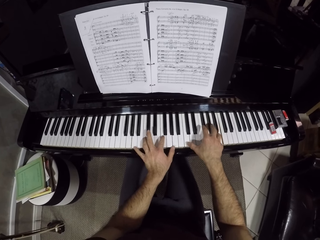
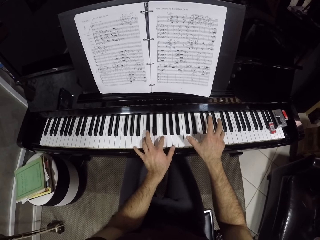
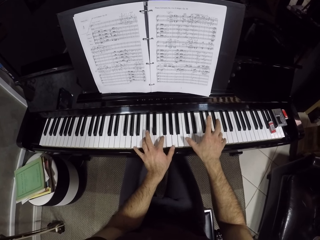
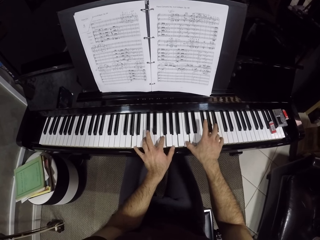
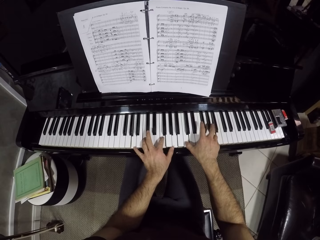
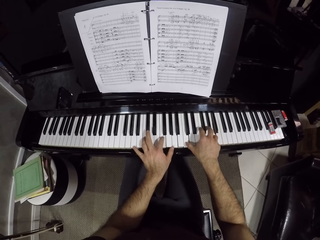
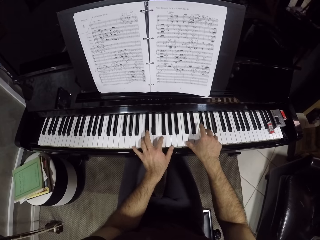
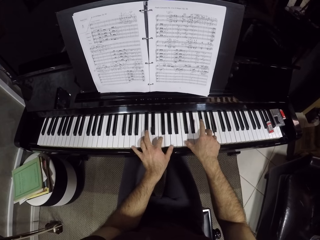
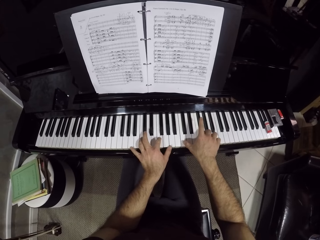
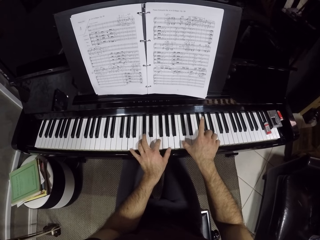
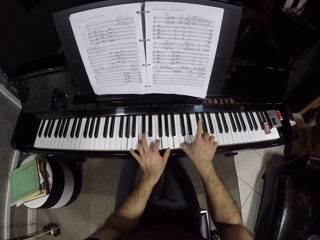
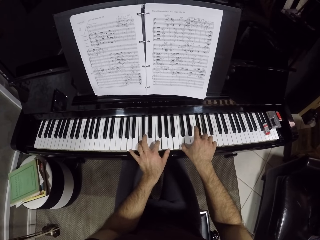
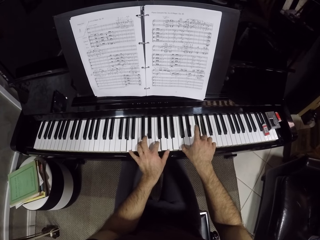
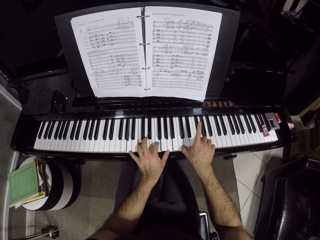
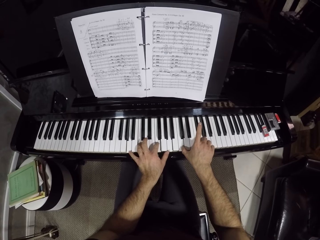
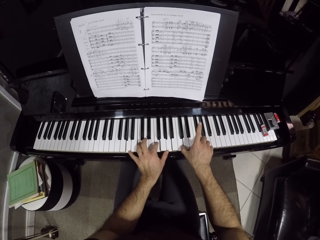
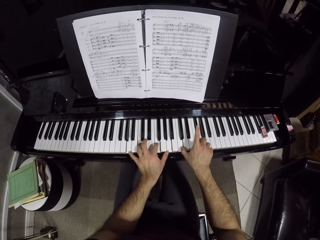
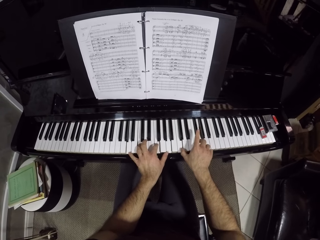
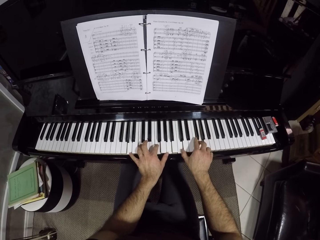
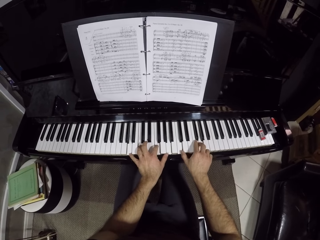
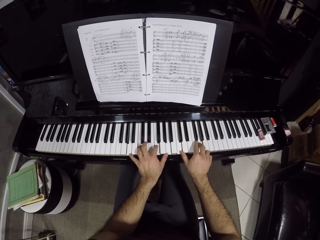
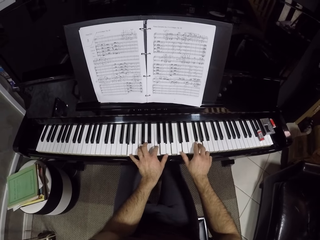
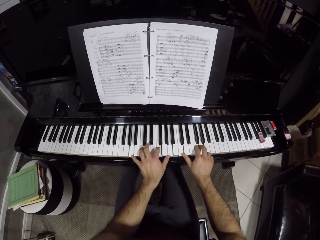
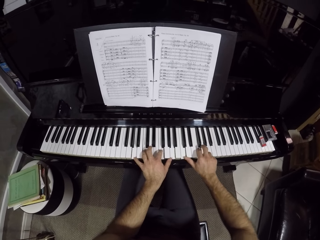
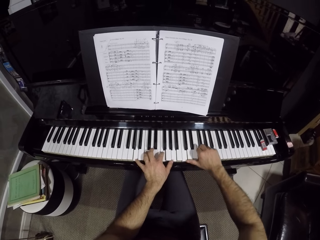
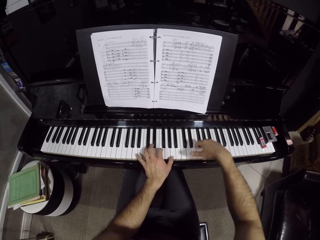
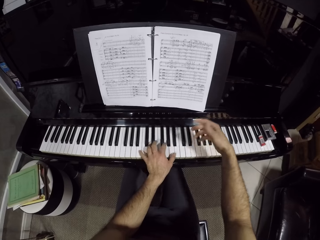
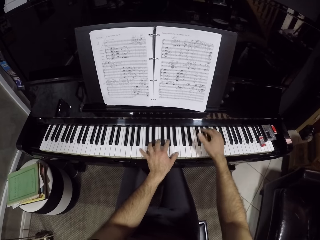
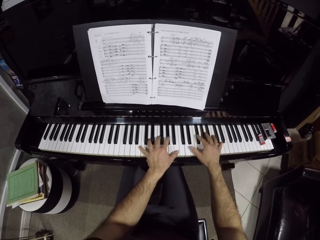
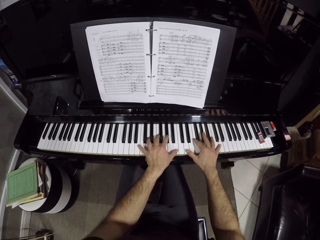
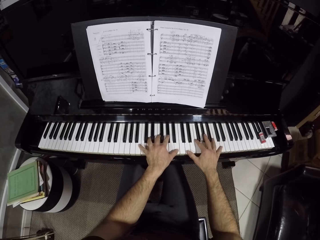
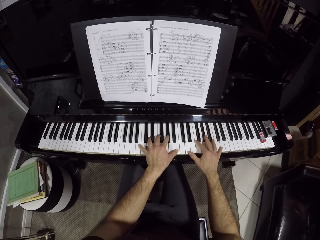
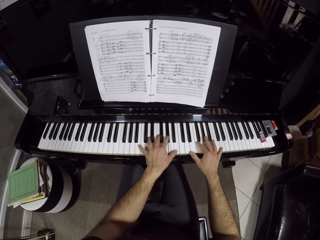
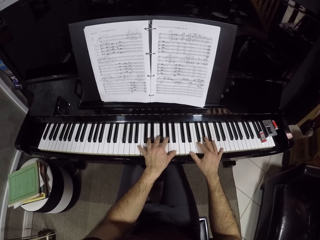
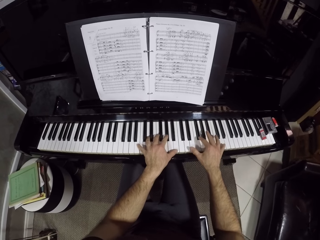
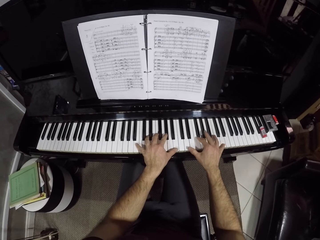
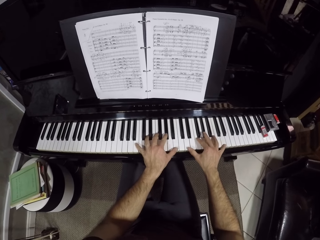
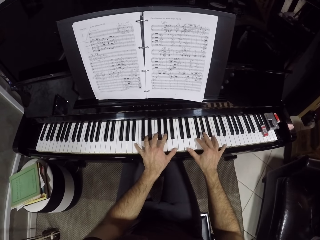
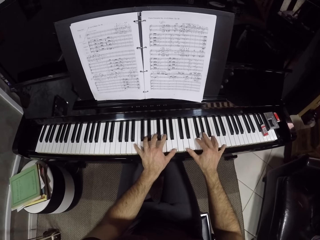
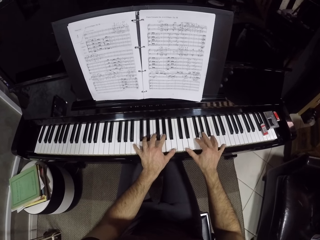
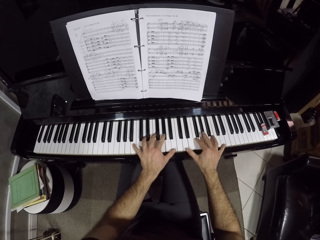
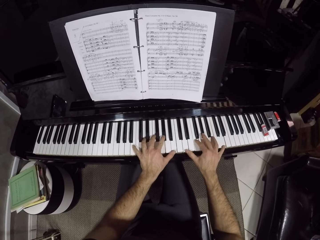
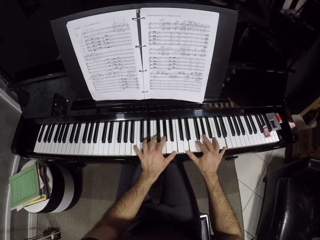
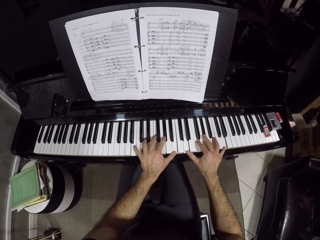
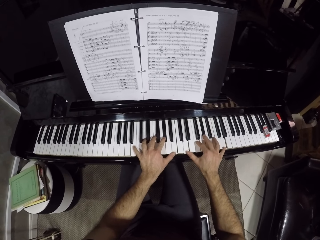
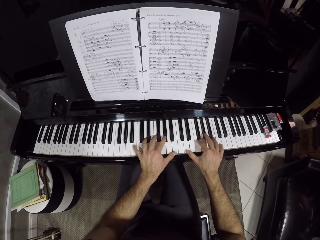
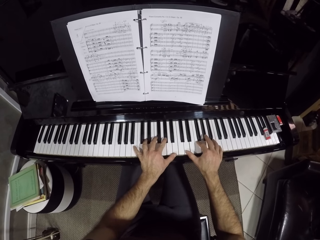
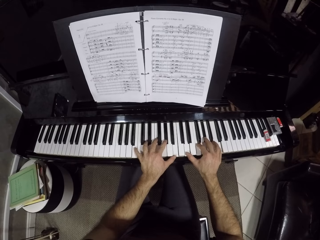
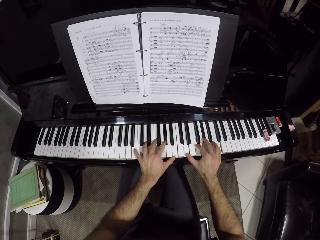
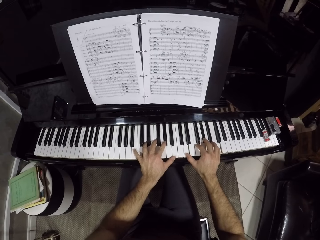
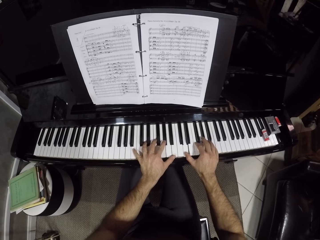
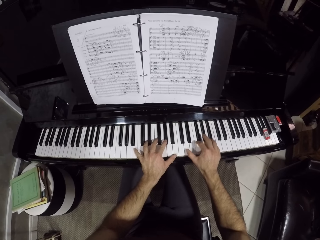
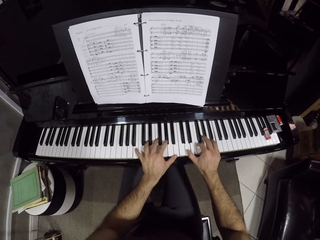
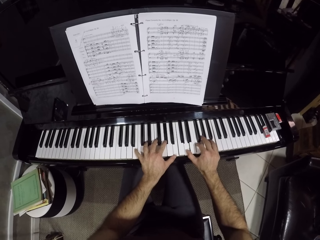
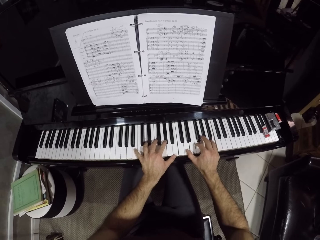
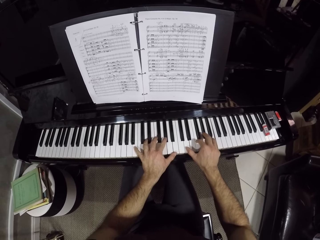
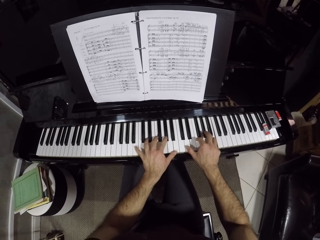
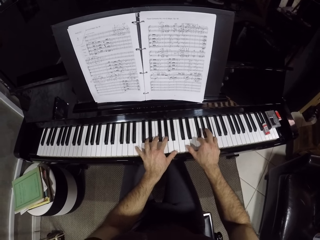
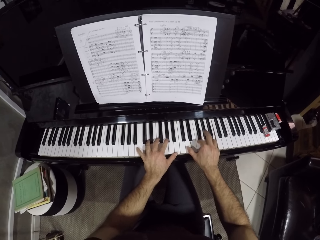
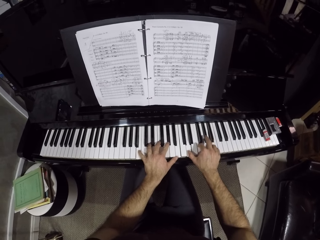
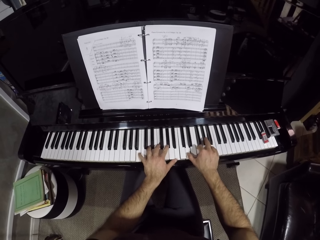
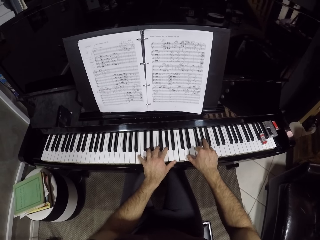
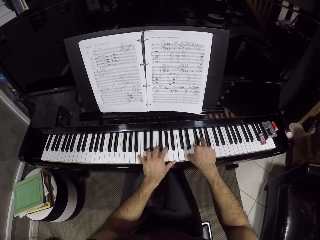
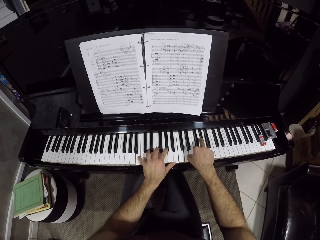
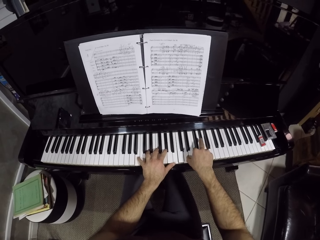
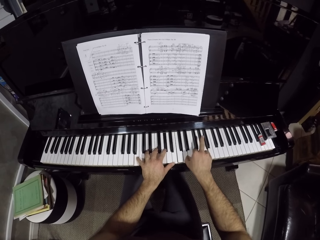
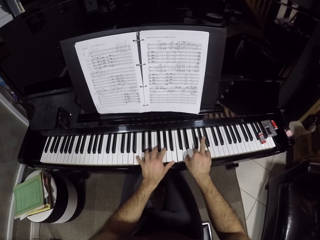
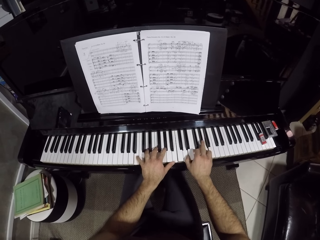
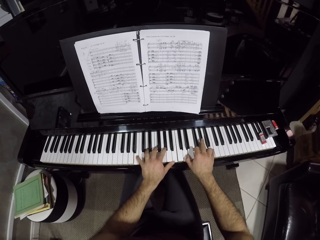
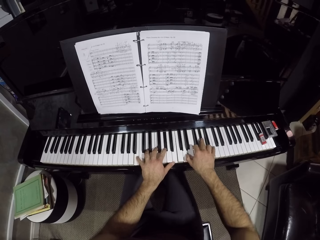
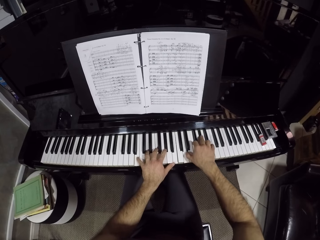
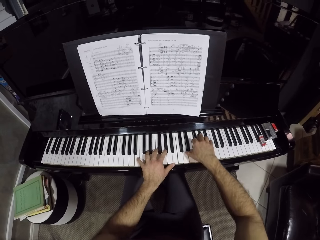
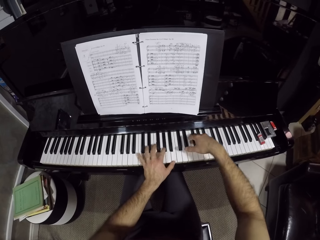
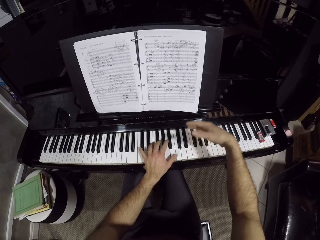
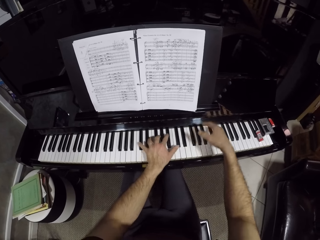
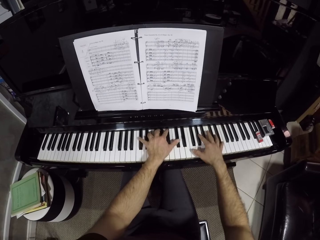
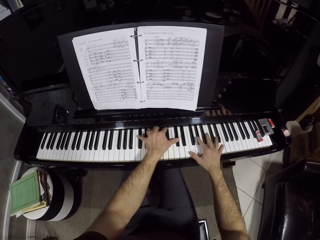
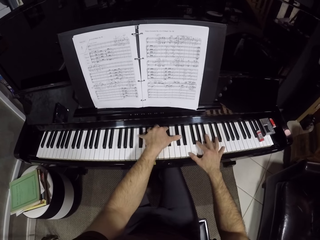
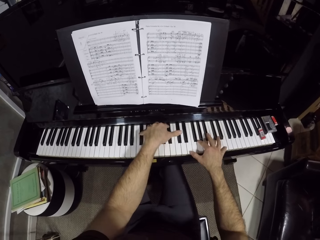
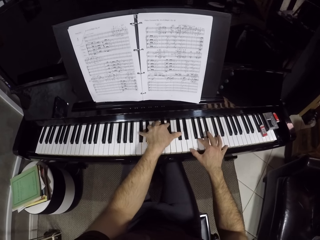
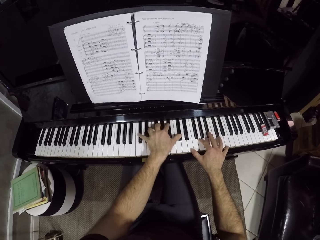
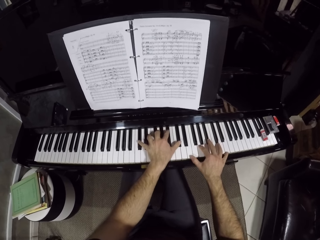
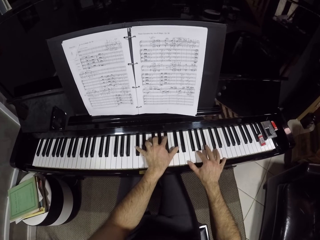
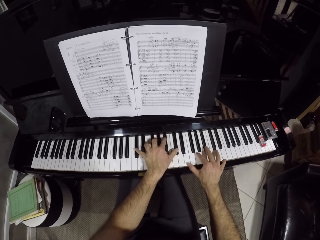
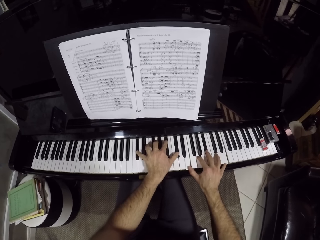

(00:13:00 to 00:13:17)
The camera wearer moves his right hand. He places his right hand on the piano keys. He plays the piano with his hands. He plays again.

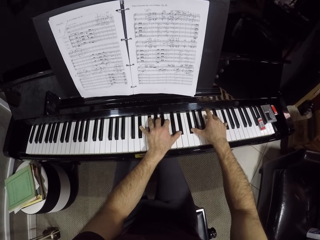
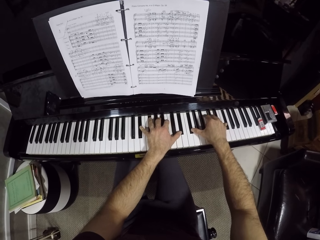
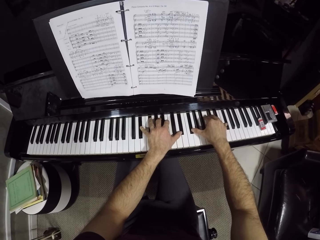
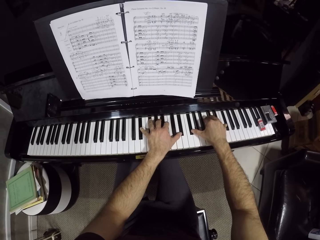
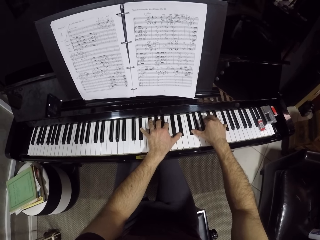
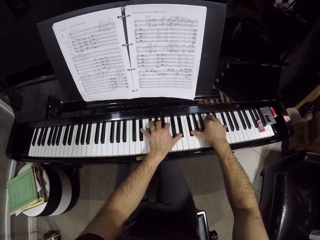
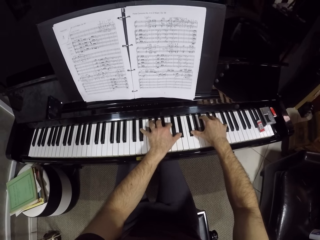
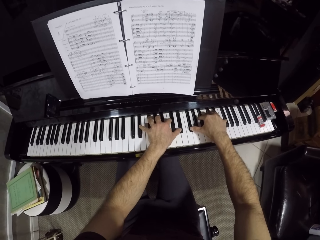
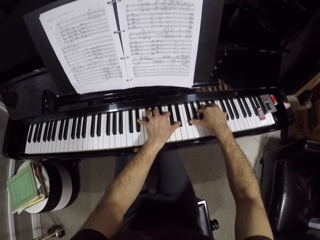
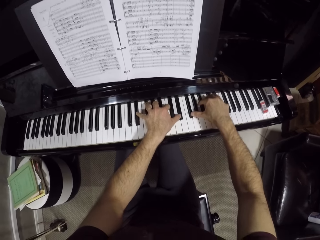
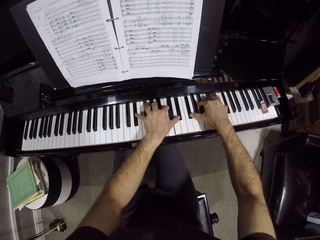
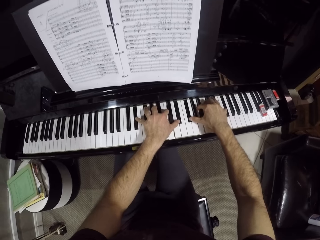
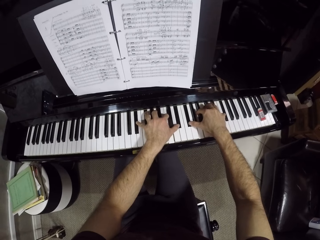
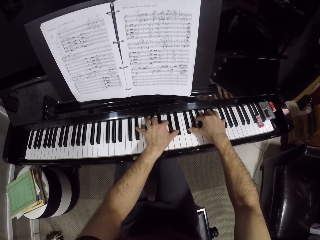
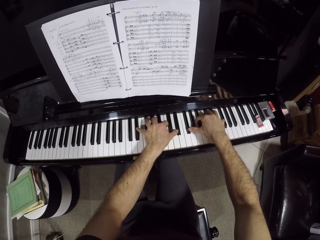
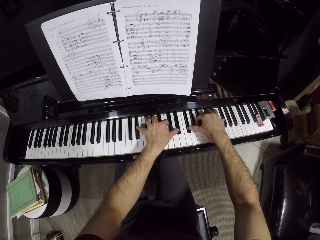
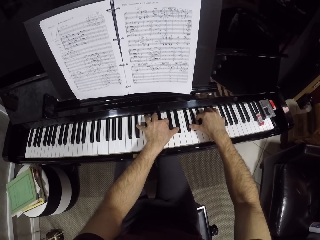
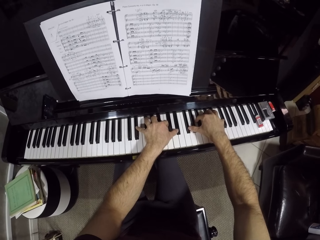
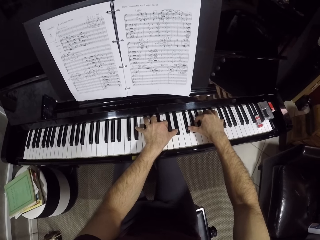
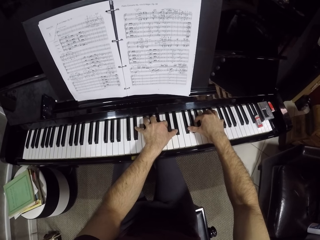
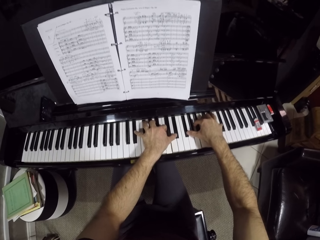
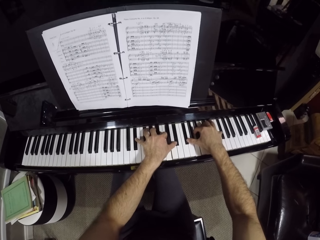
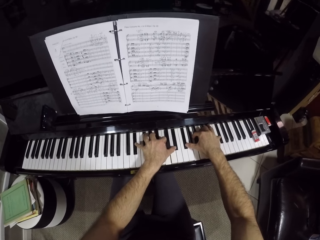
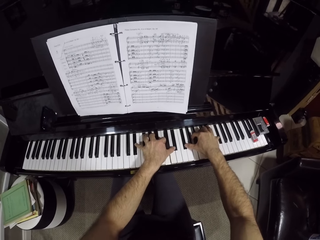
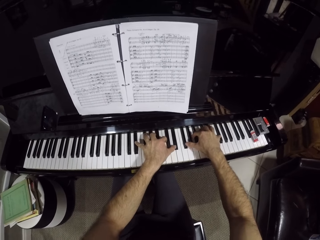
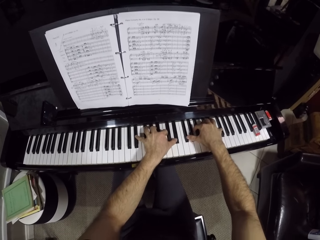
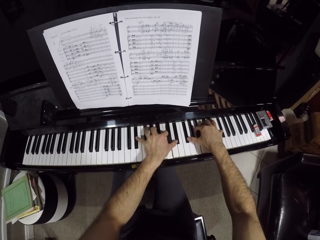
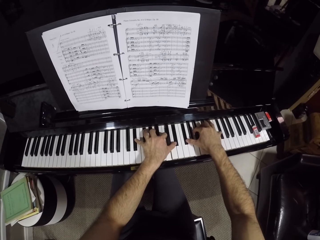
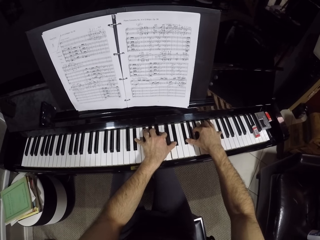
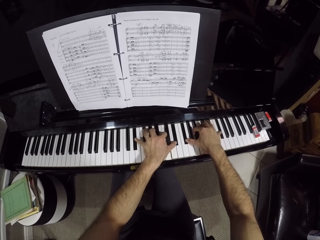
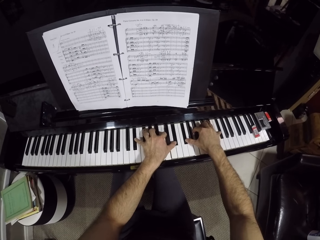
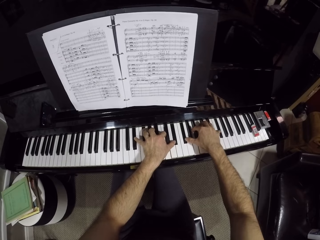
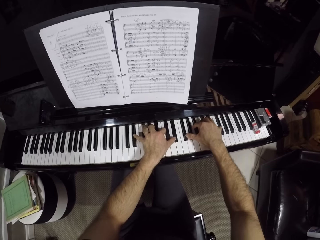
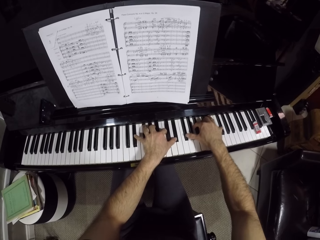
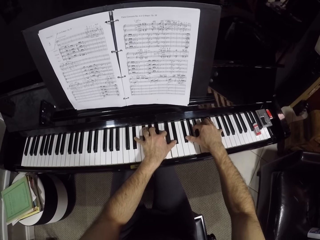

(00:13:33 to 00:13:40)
The camera wearer plays the piano with his hands.
